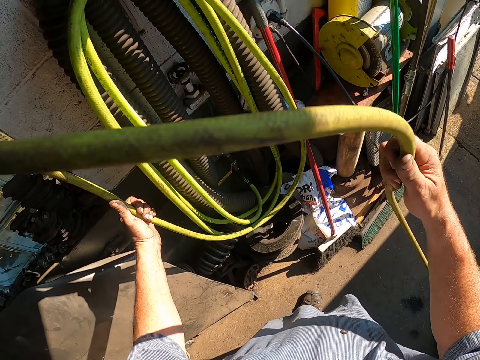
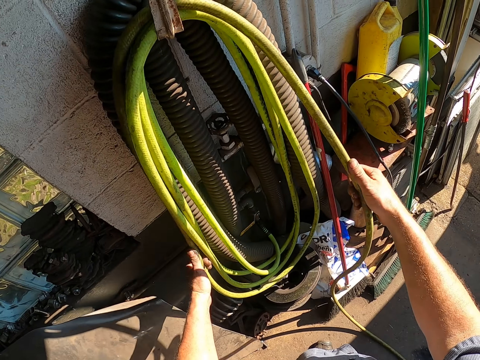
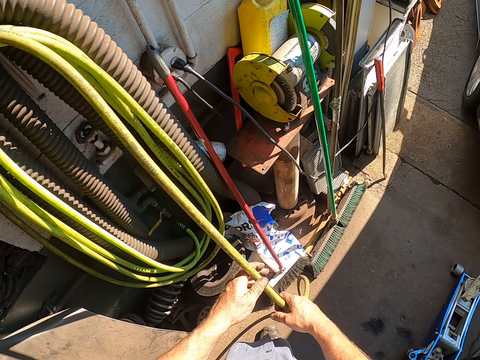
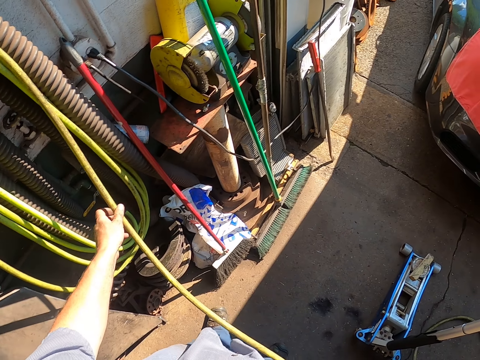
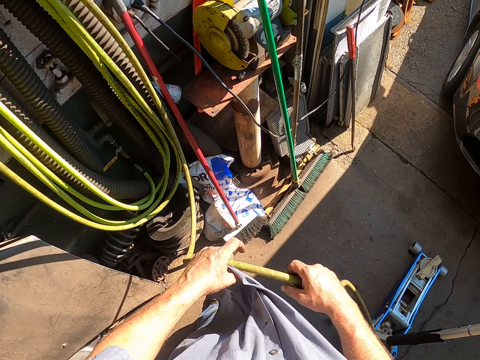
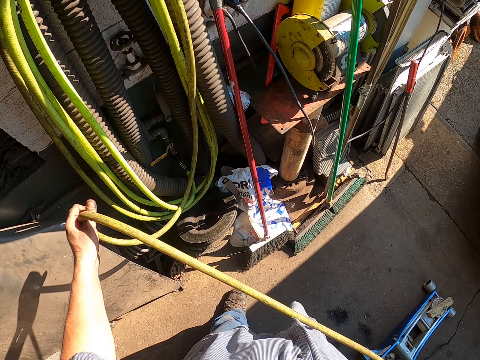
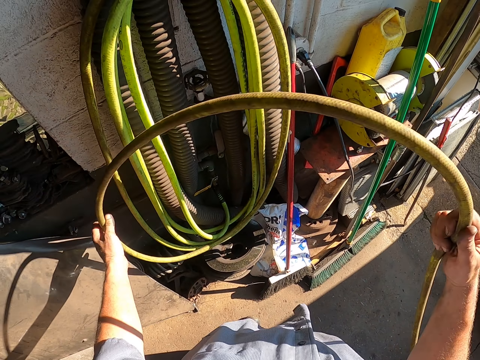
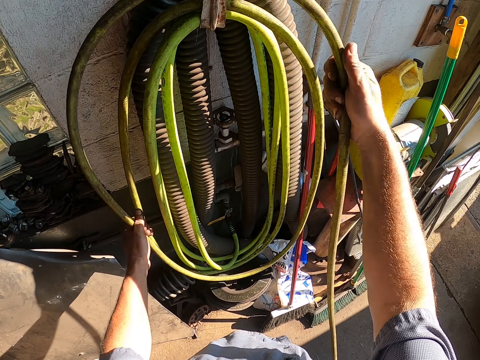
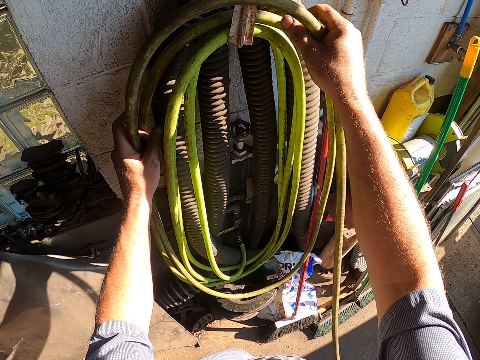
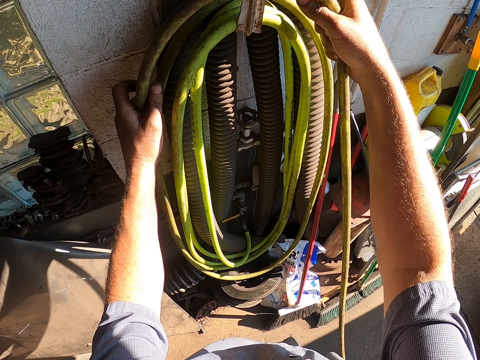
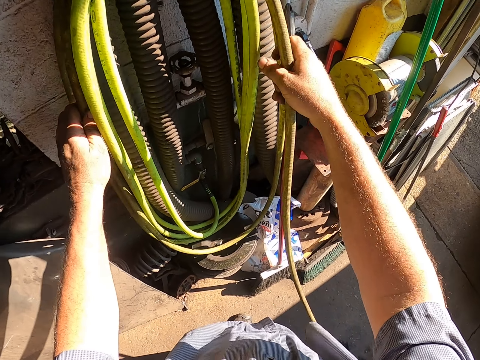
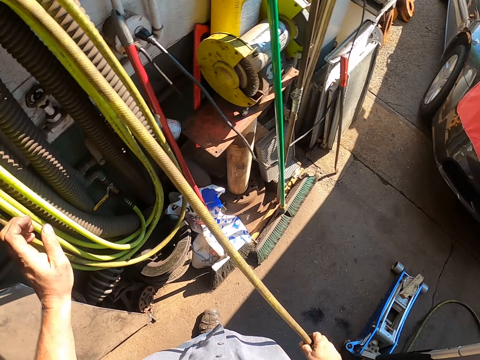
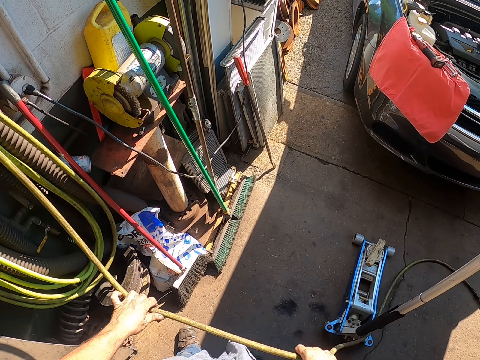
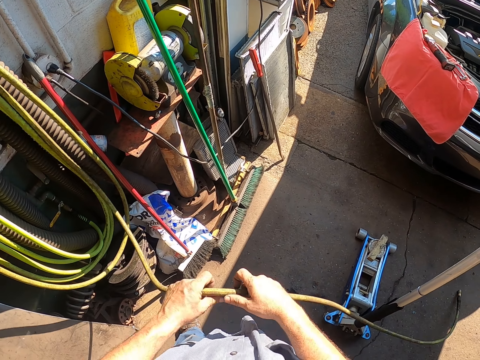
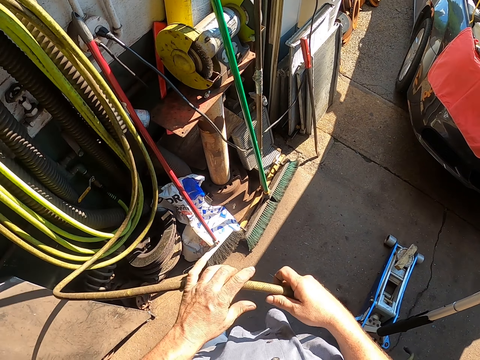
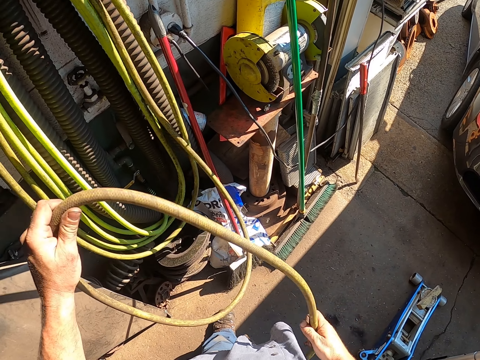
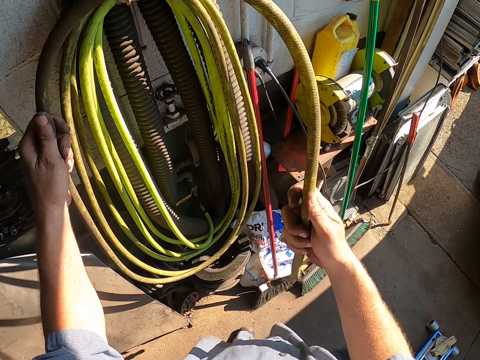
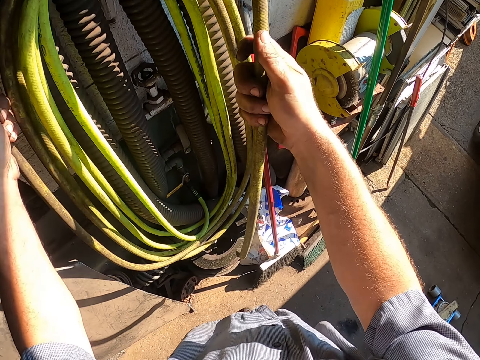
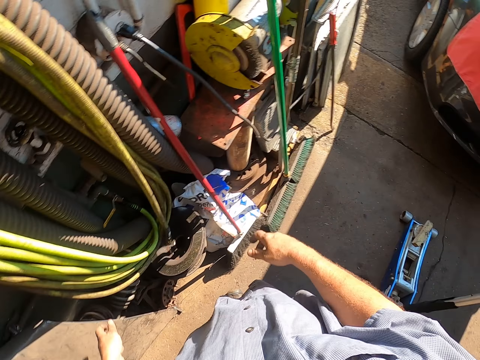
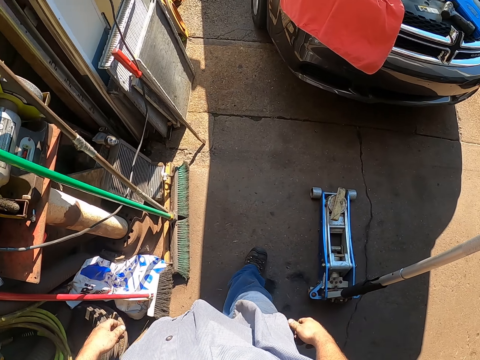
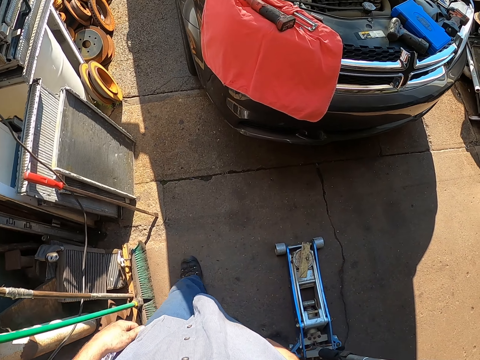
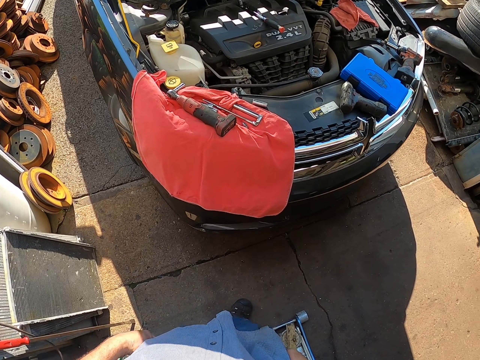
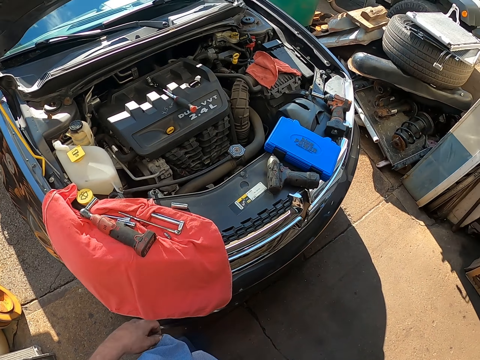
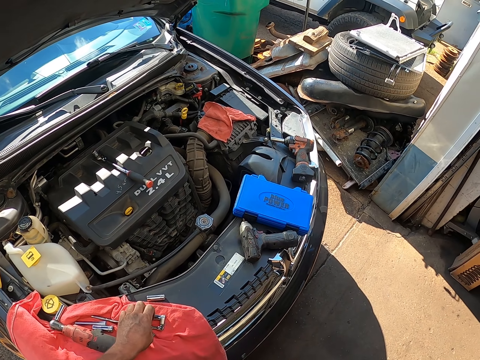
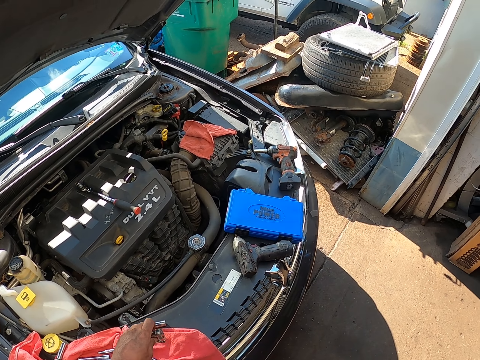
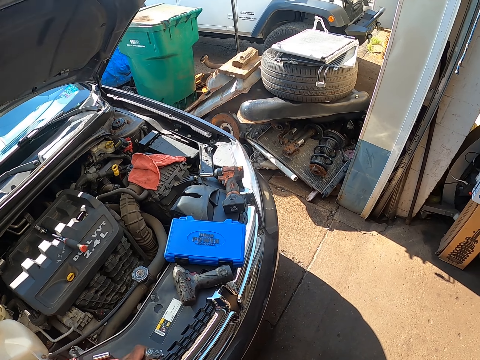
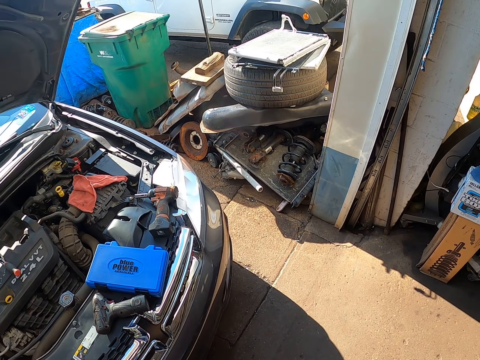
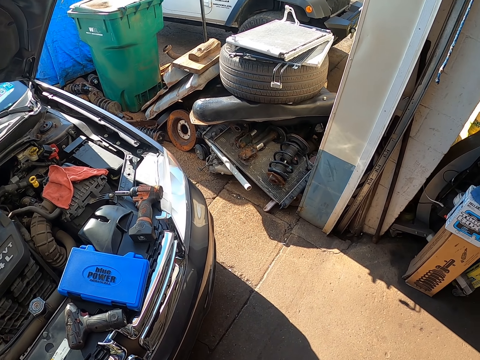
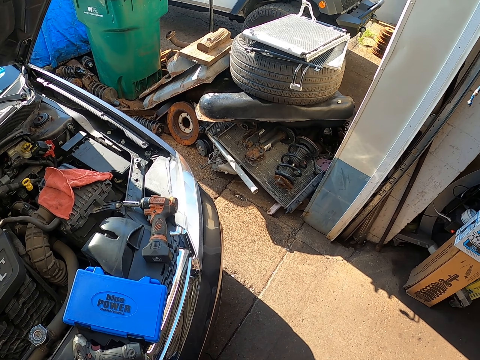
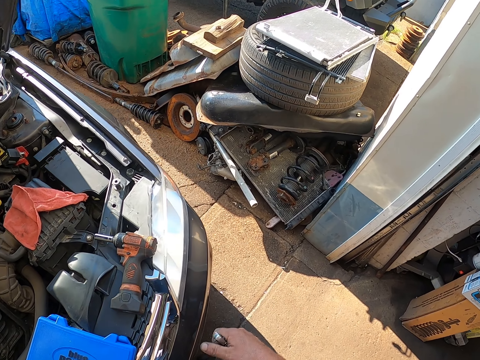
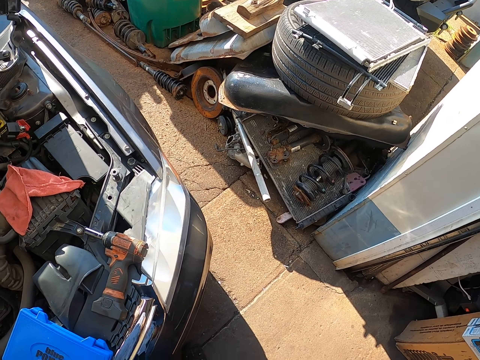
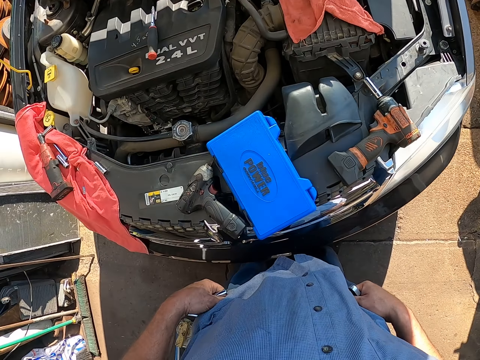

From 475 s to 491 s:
The camera wearer walks around the garage. They pick the flare wrench from the car. They stare around the car. They stand in the garage.

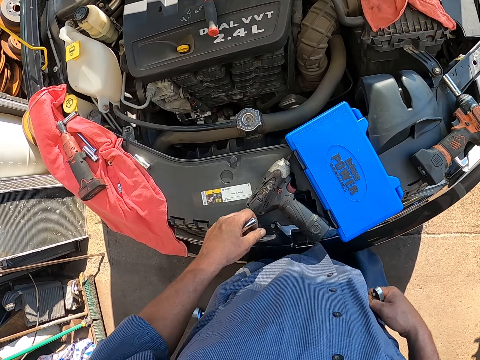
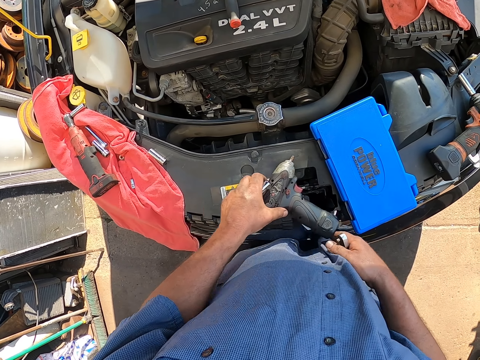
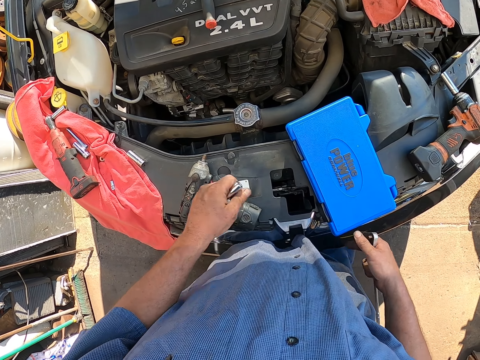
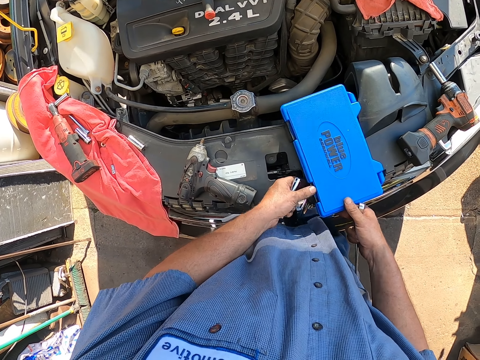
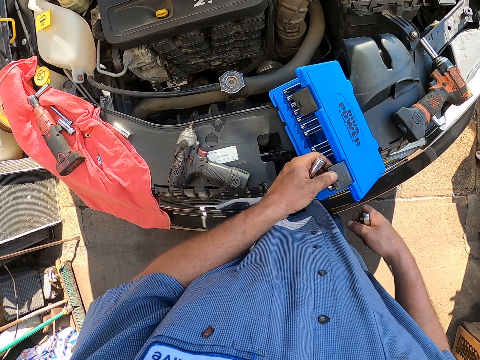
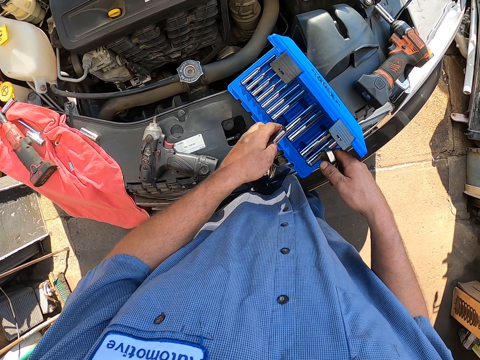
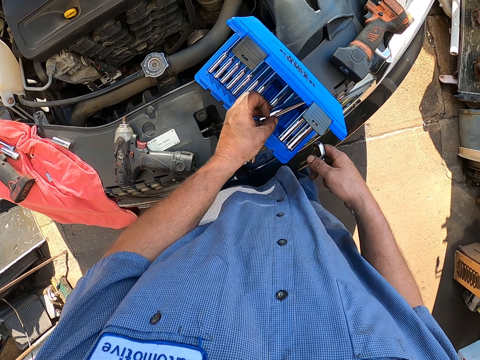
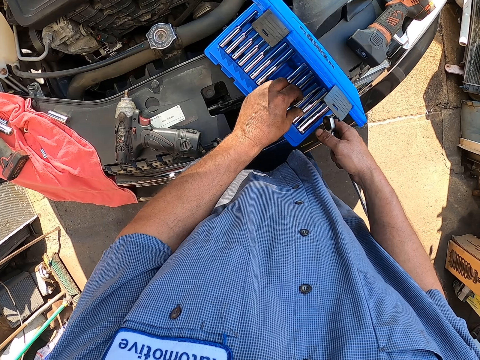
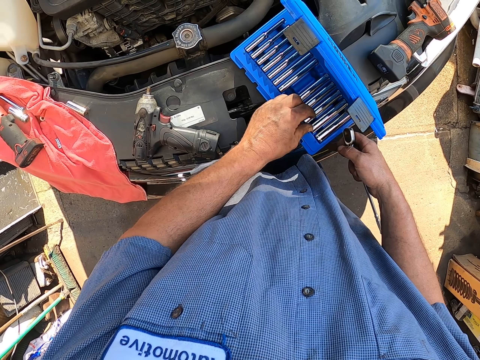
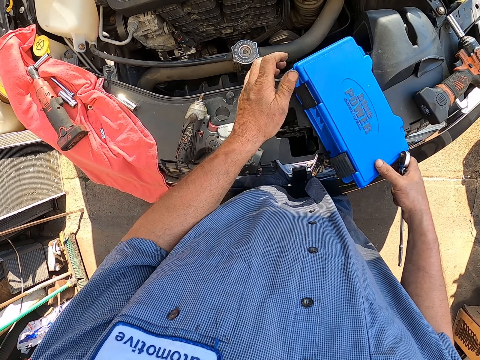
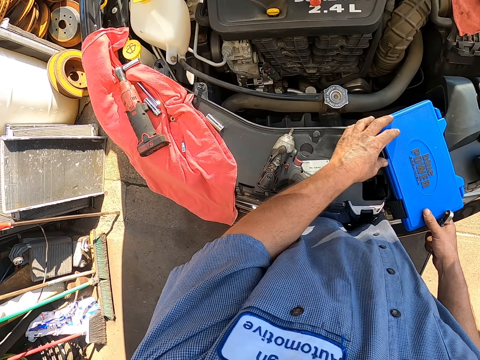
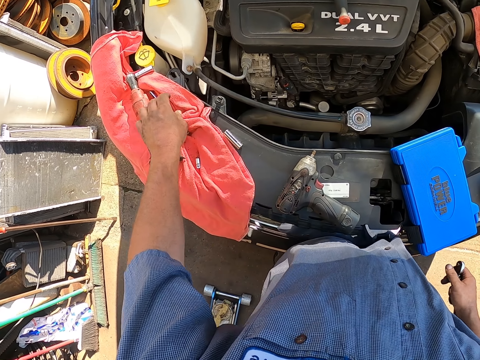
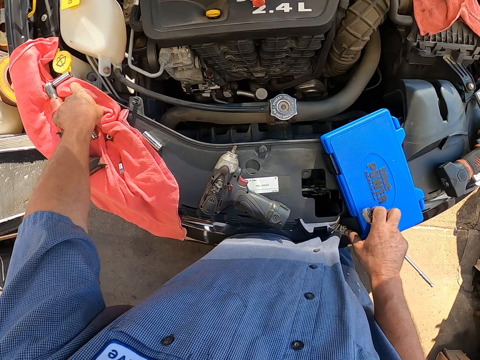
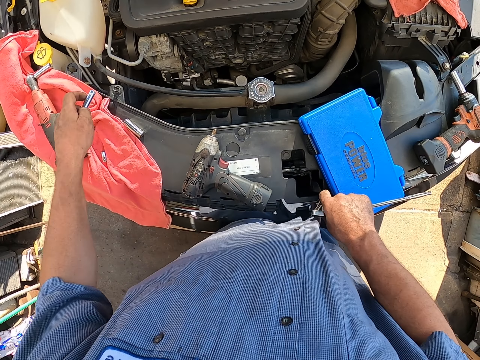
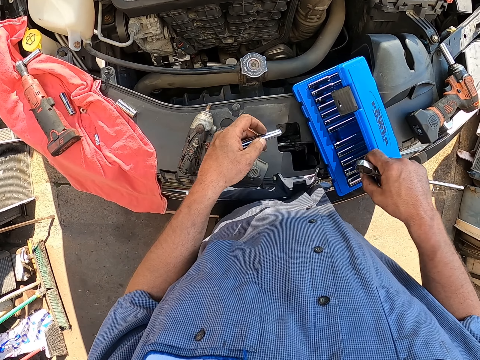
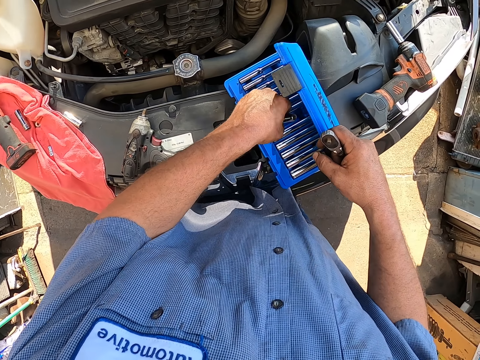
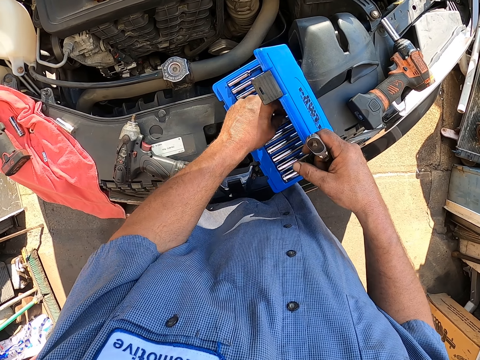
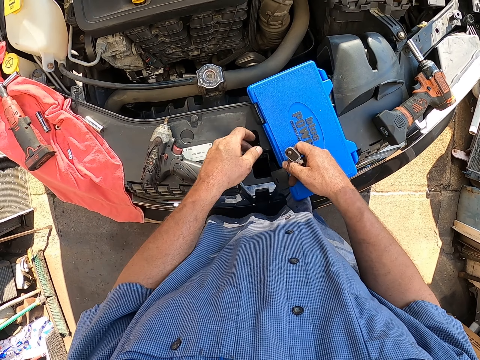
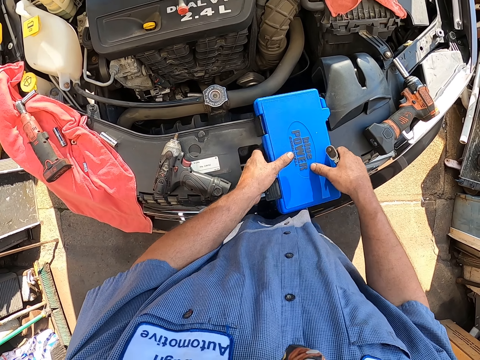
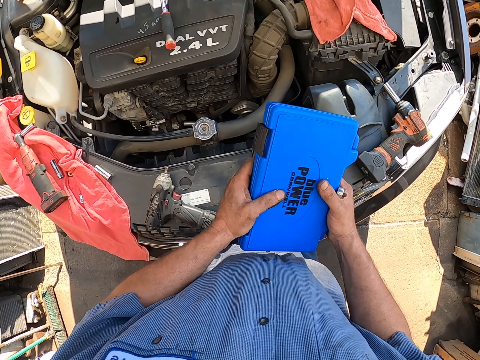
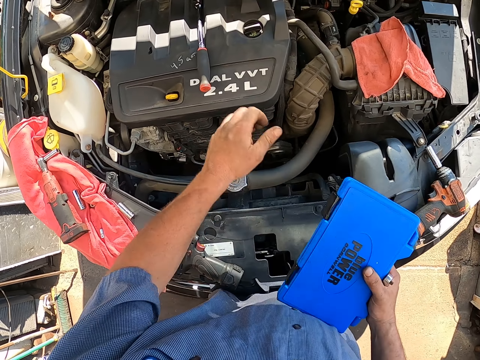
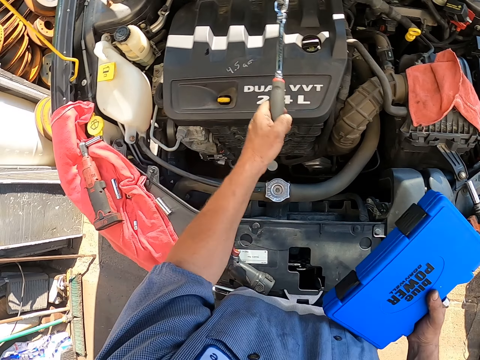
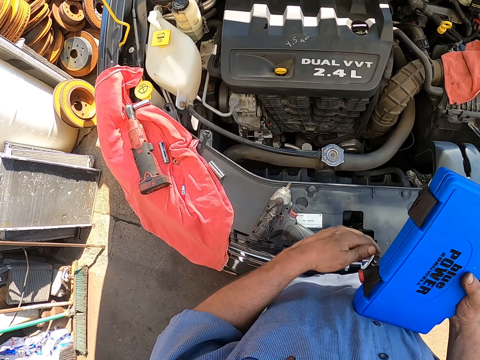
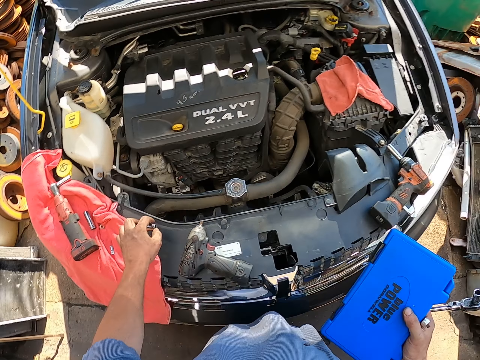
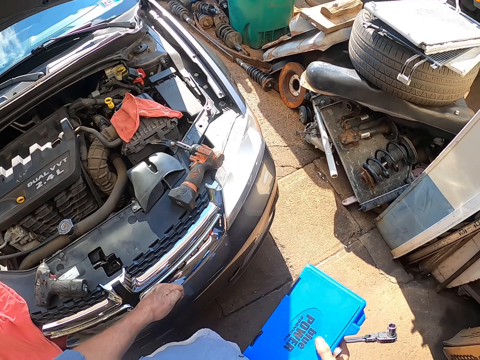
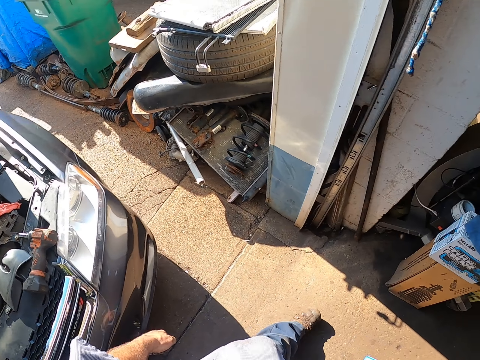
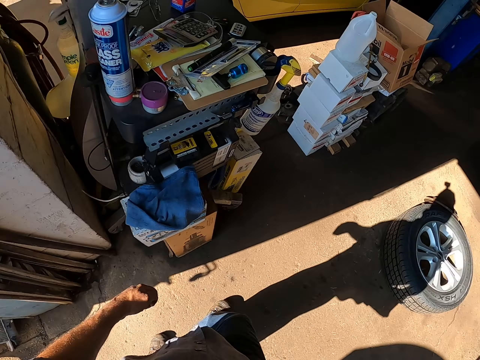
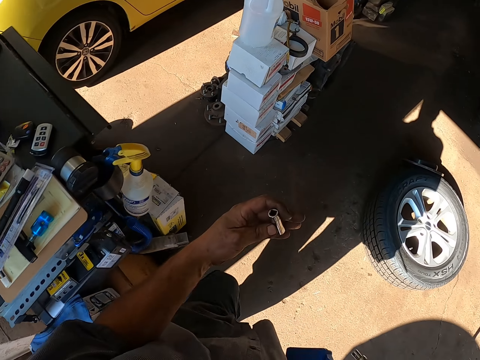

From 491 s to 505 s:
The camera wearer moves the impact wrench on the car. They put the nut sockets in the tool box or ratchet box. They close the ratchet box. They open the ratchet box. They put tools in the ratchet box. They close the tool box. They pick the clichet from the car engine. They pick the ratchet box. They pick the screwdriver from the oil filler cap. They pick something on the car. They walk around the garage.
